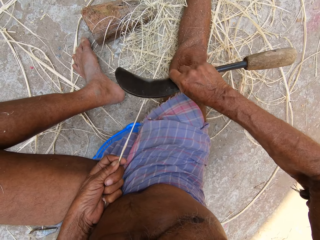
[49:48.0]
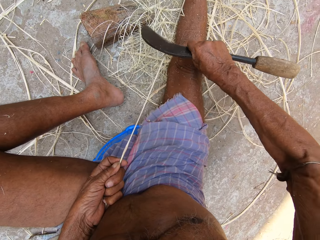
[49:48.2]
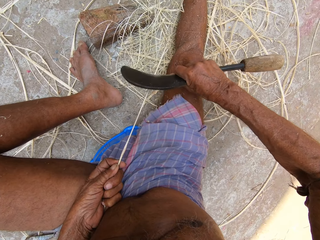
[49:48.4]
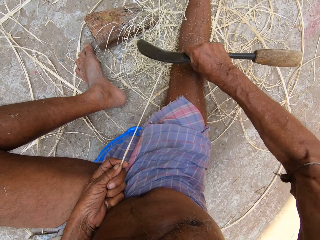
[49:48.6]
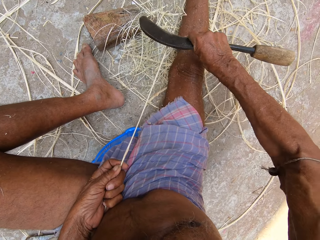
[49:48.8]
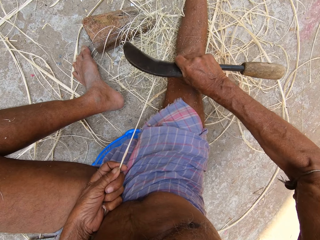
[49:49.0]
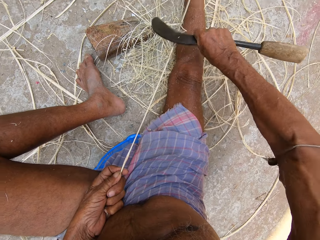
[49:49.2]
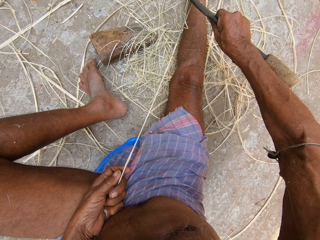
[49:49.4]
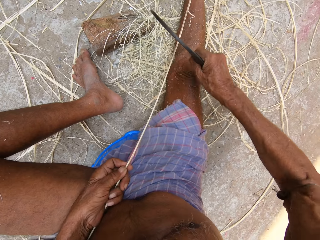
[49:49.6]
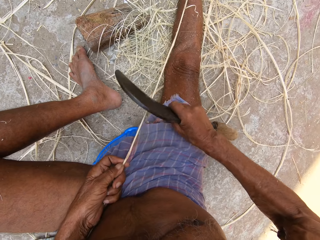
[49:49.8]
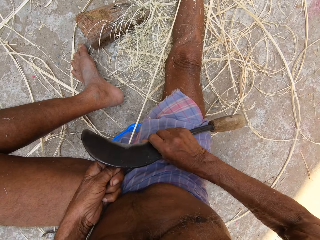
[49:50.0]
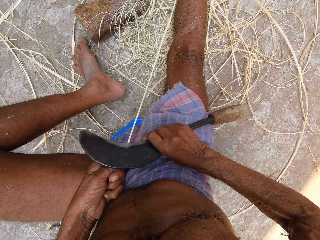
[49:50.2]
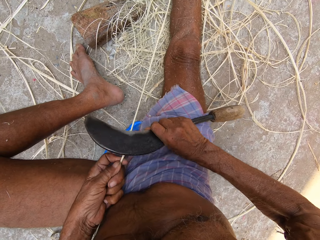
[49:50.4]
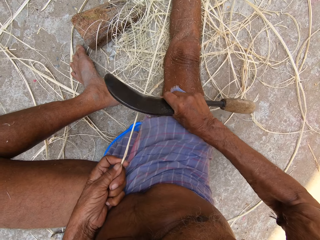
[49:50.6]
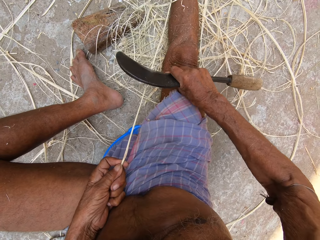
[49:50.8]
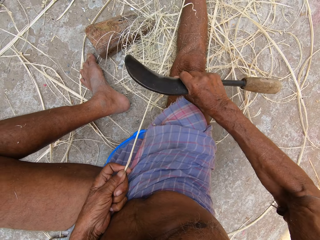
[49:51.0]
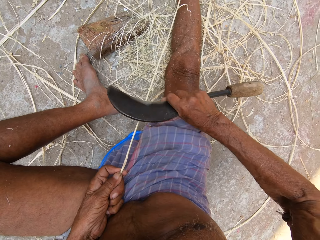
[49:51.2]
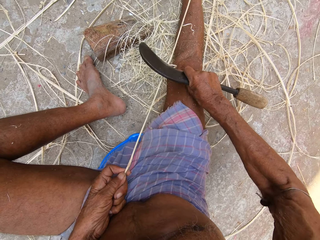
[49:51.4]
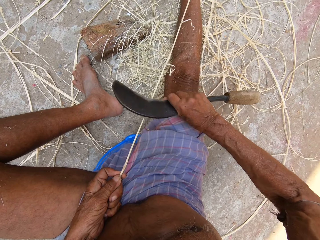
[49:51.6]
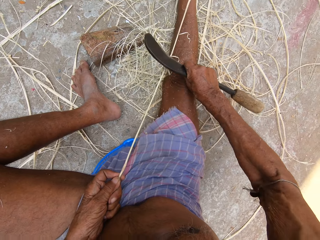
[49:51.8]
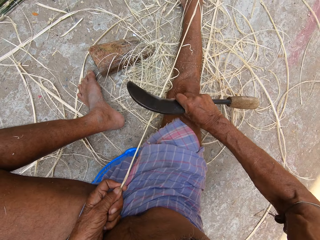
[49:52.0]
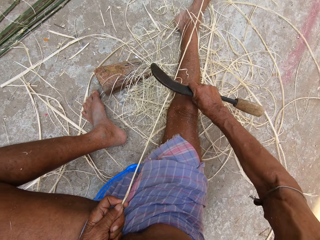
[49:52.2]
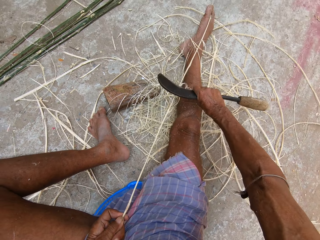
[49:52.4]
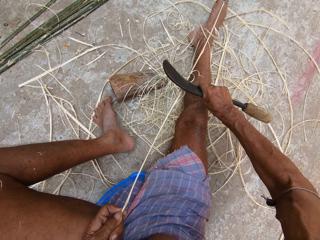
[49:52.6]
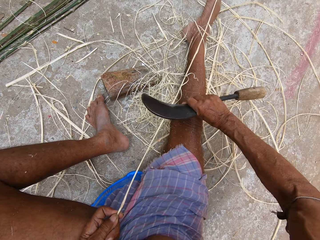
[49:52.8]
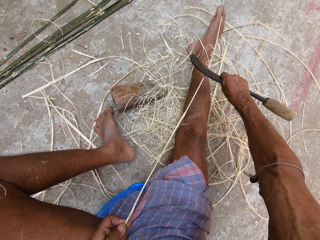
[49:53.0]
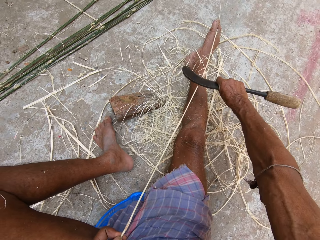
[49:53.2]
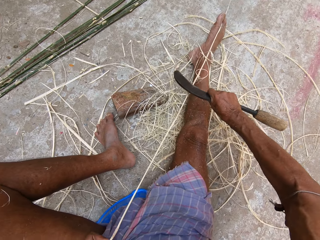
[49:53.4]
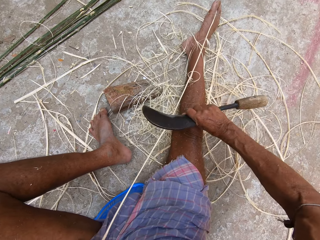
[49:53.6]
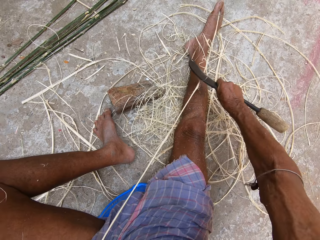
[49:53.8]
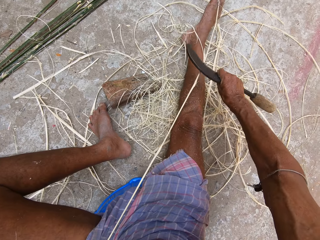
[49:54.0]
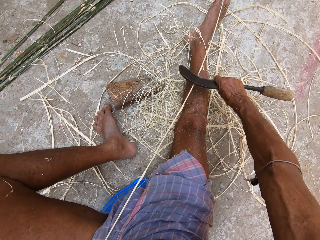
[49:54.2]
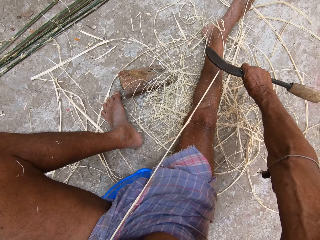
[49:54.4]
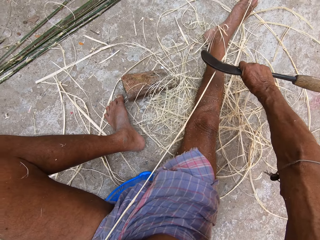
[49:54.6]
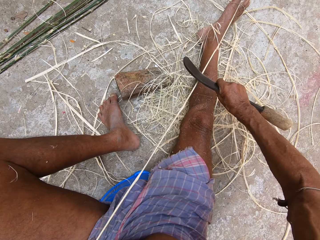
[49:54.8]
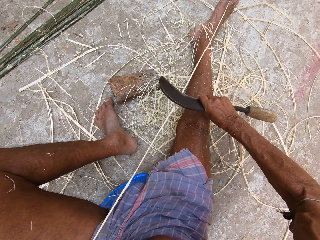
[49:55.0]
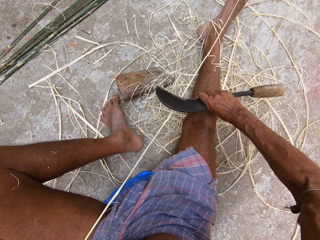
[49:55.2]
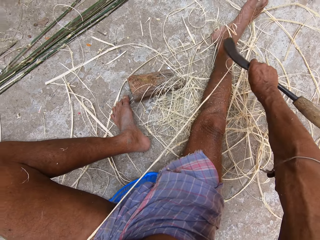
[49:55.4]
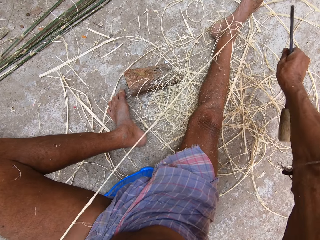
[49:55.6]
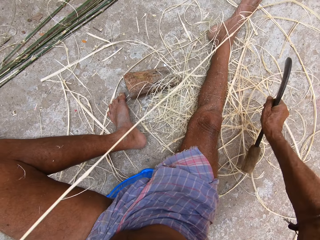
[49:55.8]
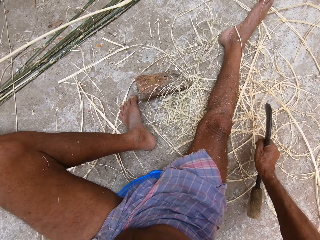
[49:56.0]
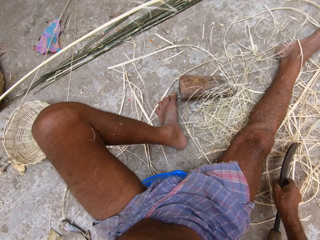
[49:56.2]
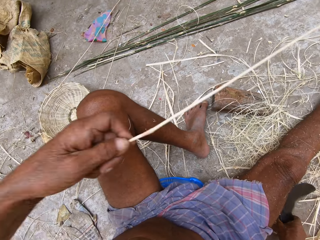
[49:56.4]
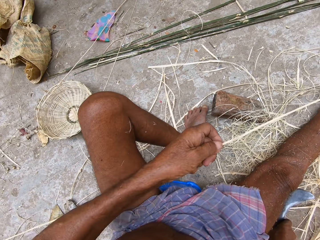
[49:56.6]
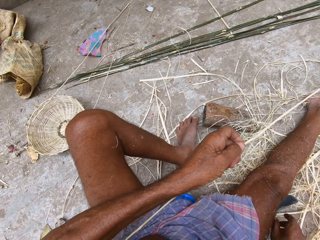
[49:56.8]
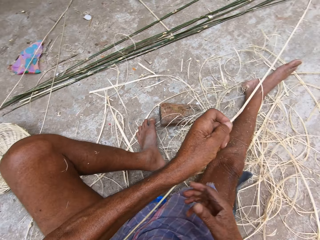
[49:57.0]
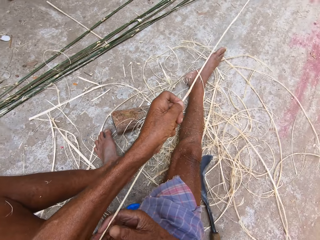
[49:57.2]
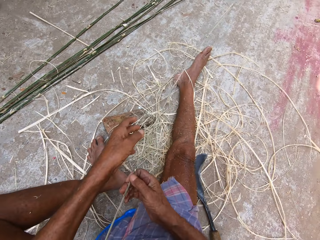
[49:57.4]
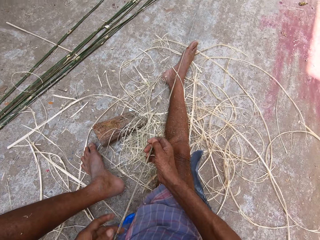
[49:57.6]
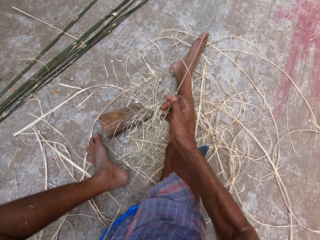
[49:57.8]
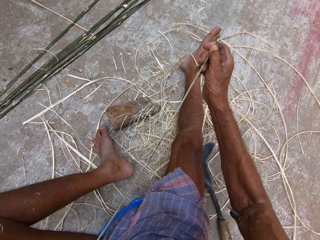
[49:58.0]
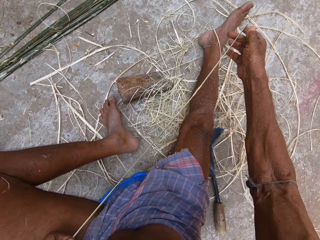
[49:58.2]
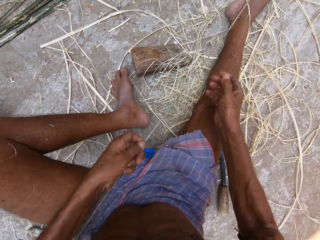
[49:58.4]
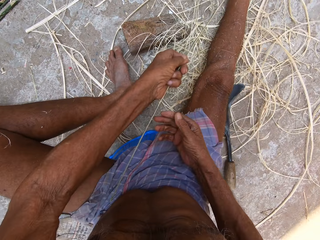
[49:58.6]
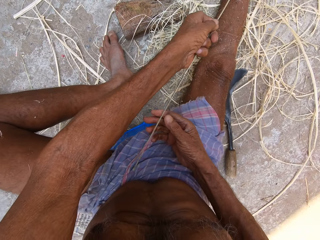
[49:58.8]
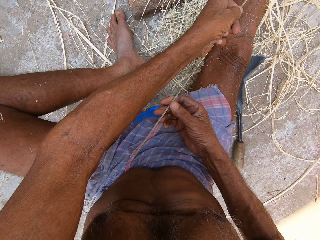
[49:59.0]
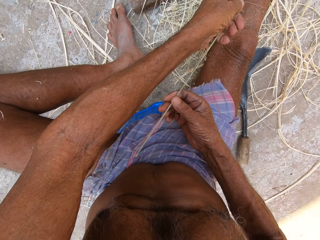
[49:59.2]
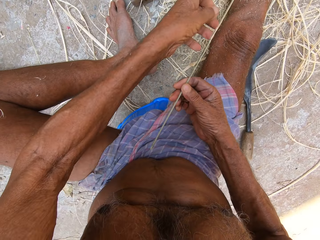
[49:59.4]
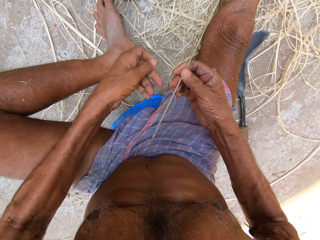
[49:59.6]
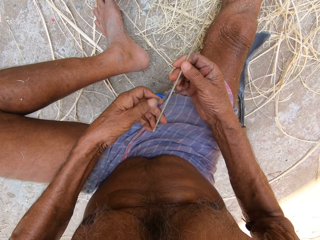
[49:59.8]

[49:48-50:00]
The camera wearer lifts the bamboo strip in his left hand. He drops the sickle in his right hand on the floor. He pulls the bamboo strip with his hands.

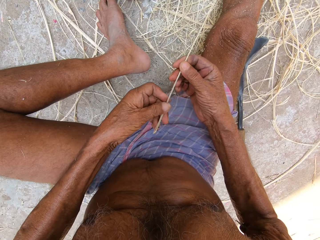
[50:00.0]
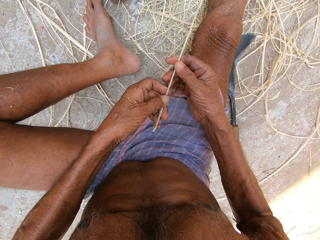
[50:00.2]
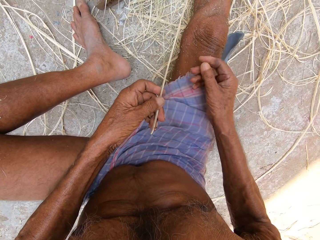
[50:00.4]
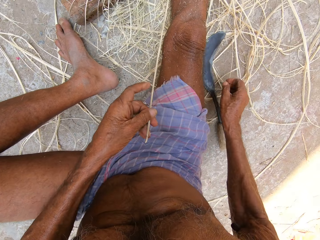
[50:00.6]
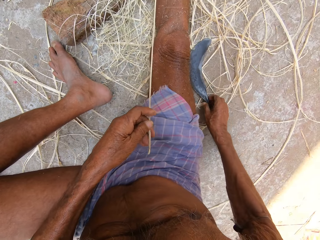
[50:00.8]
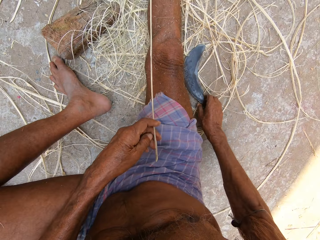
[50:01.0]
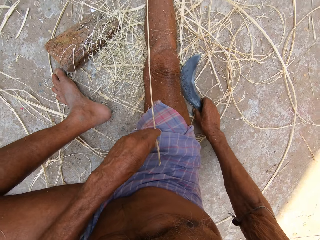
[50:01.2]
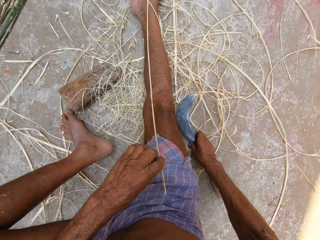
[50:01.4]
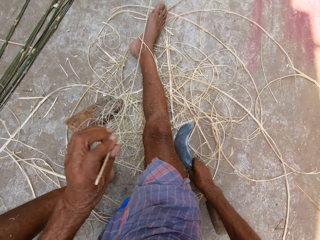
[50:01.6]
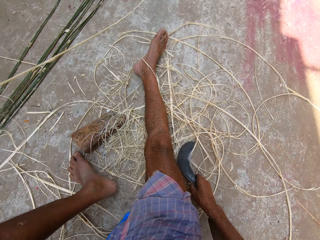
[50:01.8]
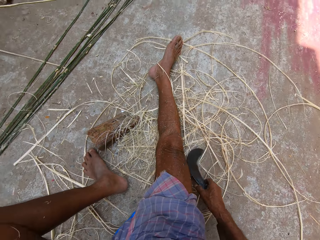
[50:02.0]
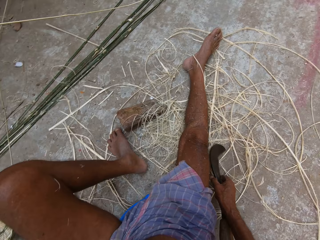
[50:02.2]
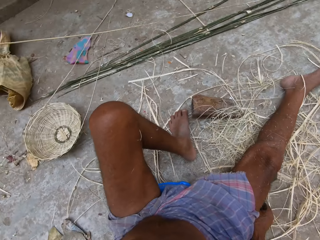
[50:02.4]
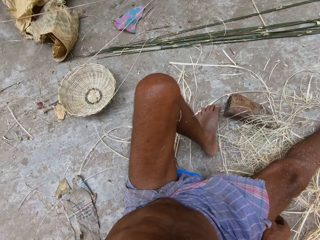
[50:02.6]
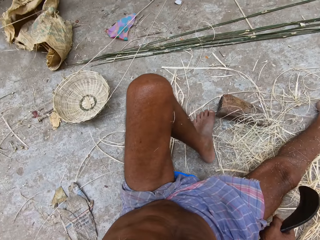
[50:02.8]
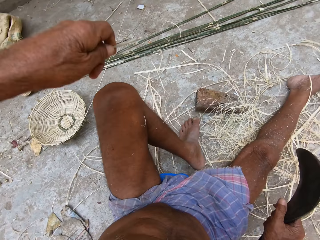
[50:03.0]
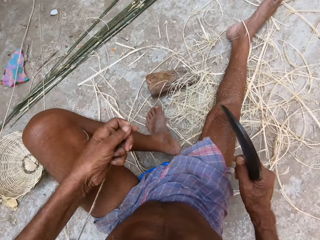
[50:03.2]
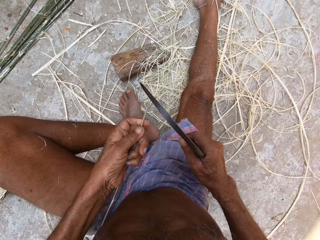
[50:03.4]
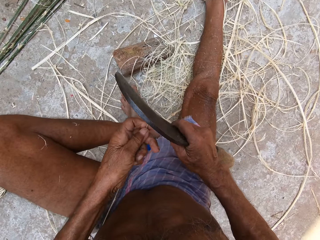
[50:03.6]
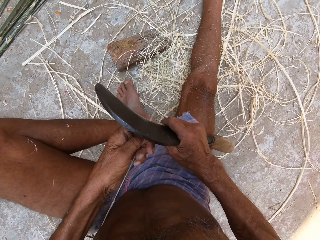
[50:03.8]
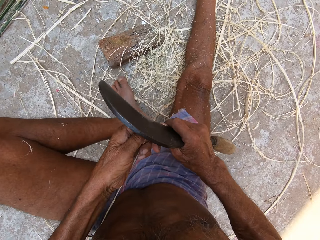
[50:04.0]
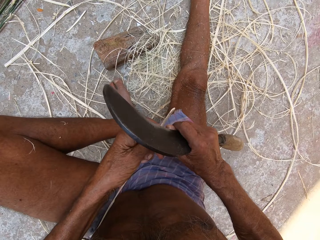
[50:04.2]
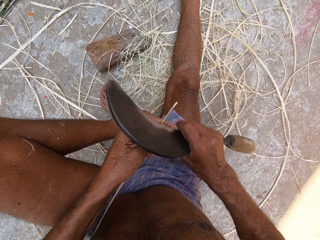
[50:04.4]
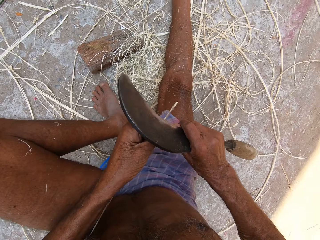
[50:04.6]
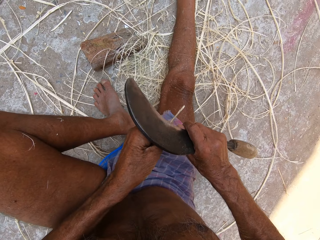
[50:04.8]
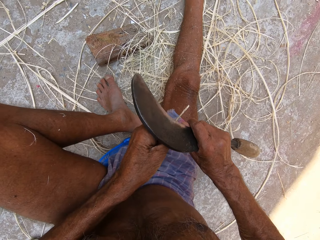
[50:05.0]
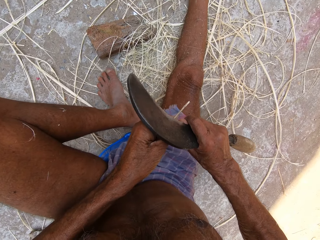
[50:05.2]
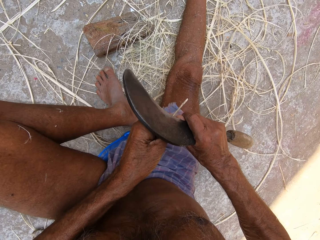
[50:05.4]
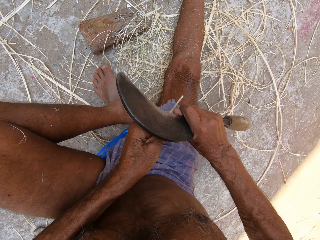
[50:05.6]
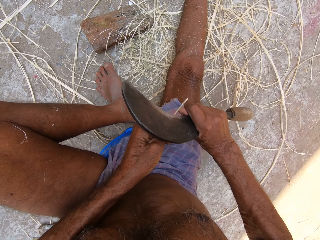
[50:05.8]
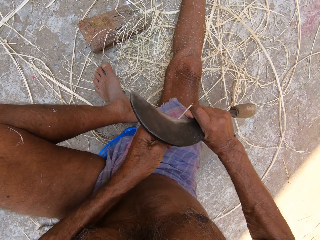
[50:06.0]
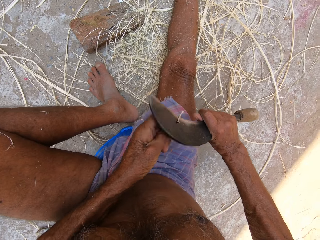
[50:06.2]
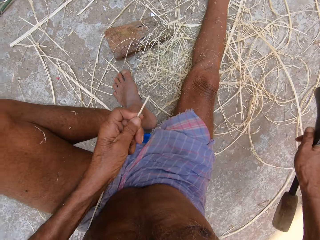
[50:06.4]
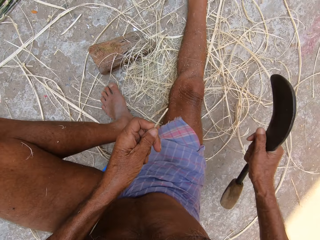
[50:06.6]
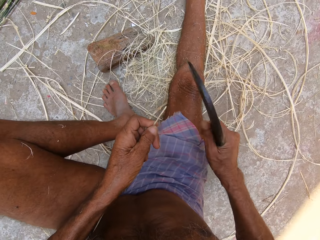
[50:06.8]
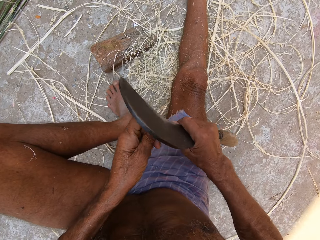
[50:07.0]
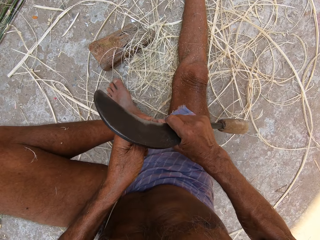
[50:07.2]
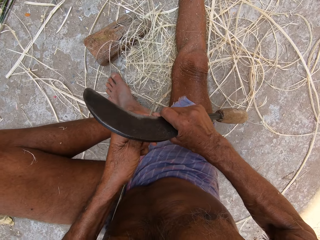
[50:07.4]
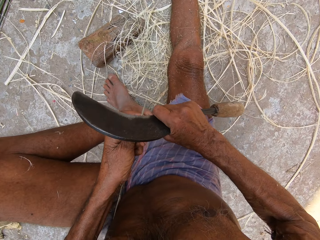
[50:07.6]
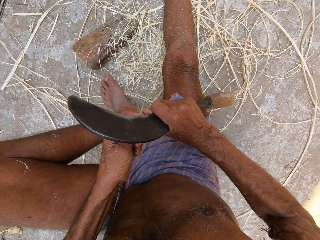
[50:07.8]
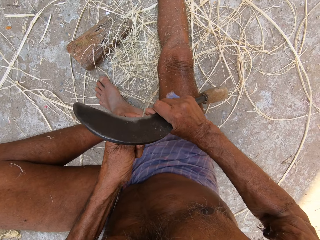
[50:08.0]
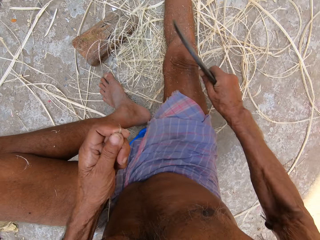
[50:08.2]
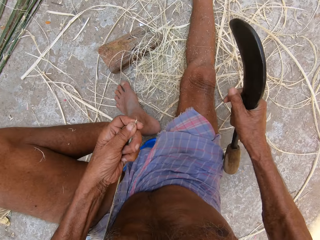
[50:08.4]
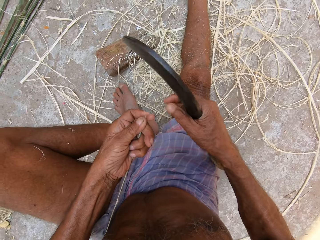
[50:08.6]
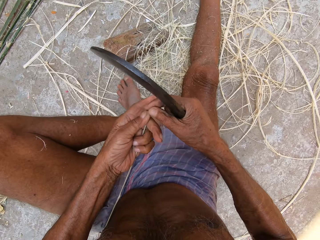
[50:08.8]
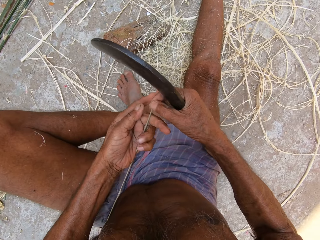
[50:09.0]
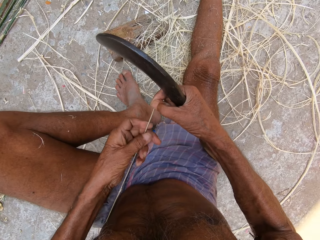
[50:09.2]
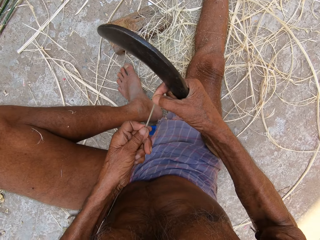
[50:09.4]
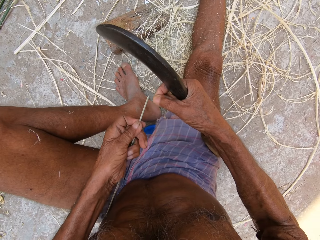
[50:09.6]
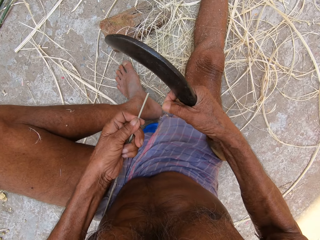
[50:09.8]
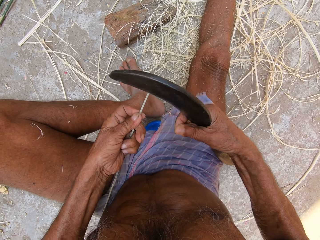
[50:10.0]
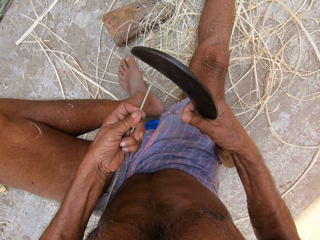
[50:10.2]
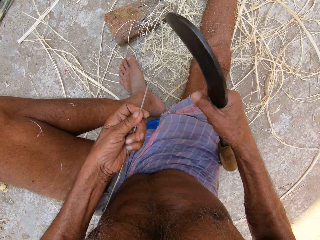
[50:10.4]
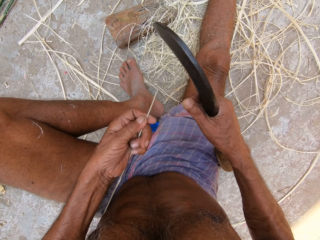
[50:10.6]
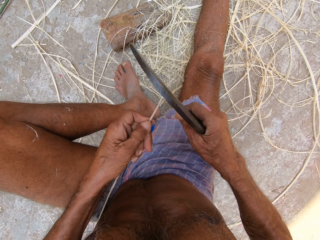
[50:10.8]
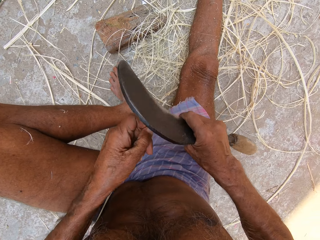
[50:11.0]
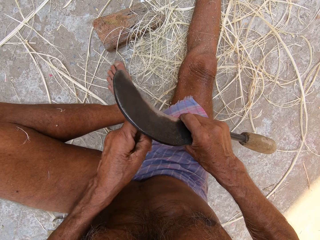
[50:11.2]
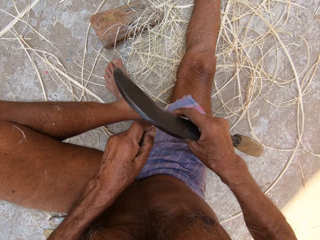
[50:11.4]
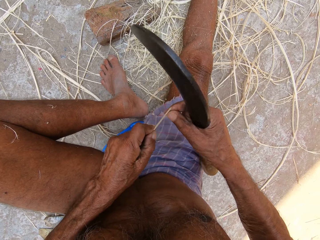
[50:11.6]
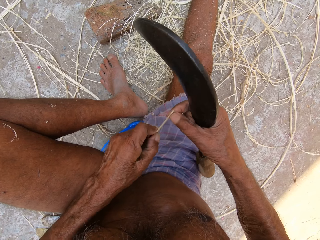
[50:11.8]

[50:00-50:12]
The camera wearer picks the sickle from the floor with his right hand. He pulls the bamboo strip with his left hand. He makes sisal ropes. He cuts the bamboo strip in his left hand with the sickle in his right hand. He holds the bamboo strip with his right hand. He moves his left hand along the bamboo strip.
